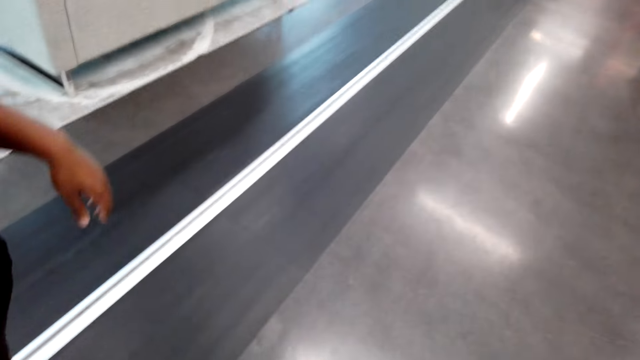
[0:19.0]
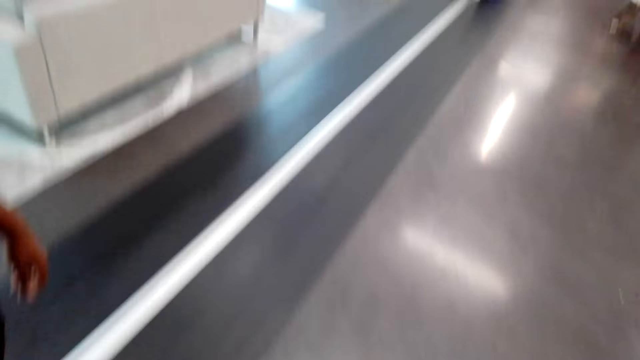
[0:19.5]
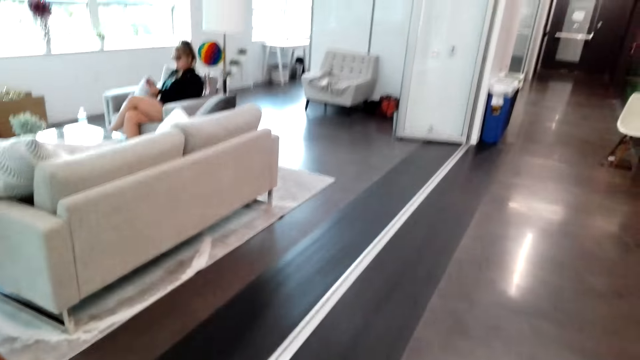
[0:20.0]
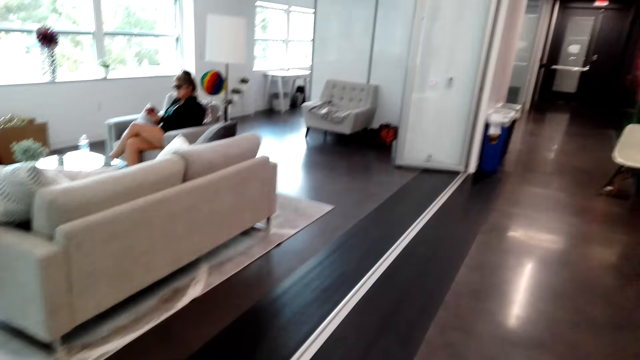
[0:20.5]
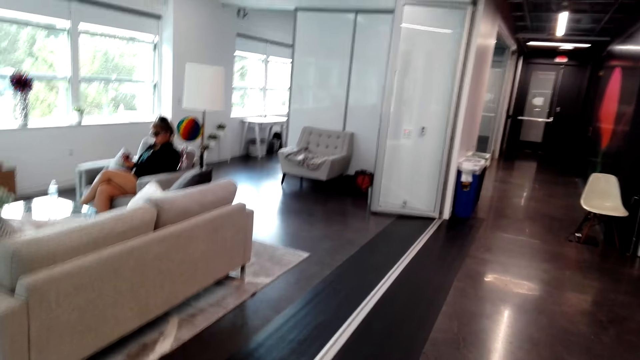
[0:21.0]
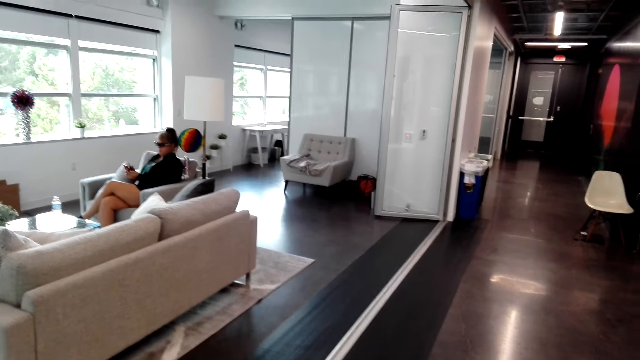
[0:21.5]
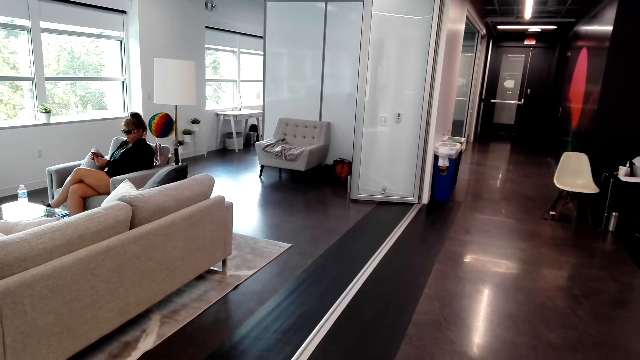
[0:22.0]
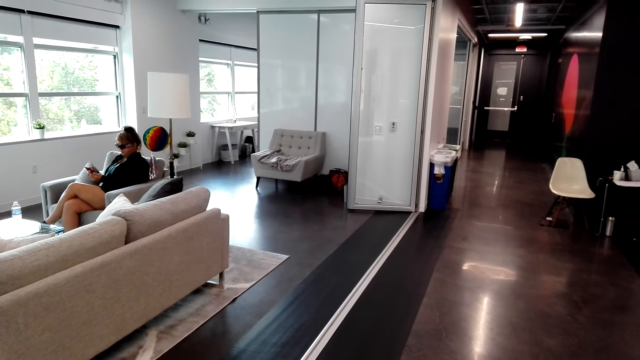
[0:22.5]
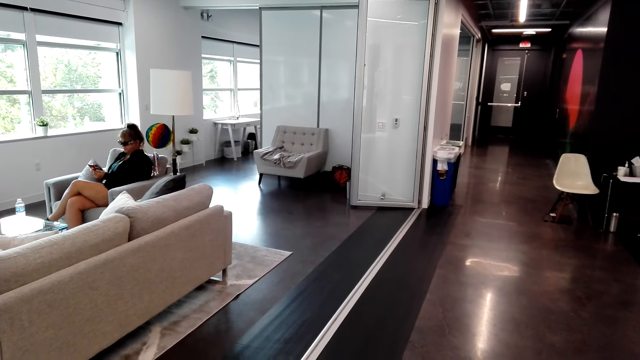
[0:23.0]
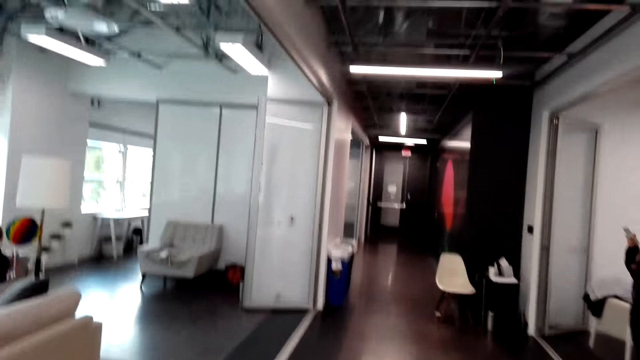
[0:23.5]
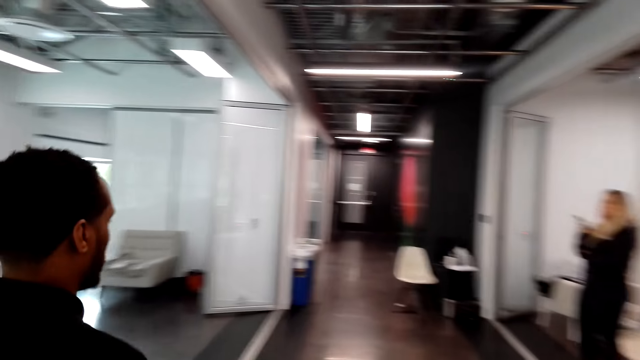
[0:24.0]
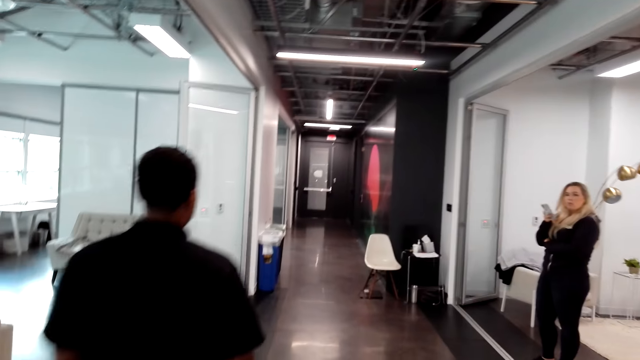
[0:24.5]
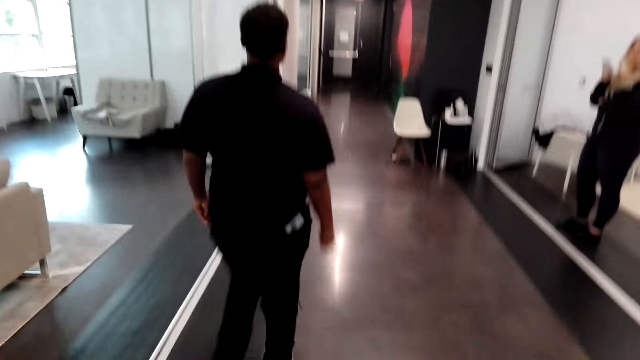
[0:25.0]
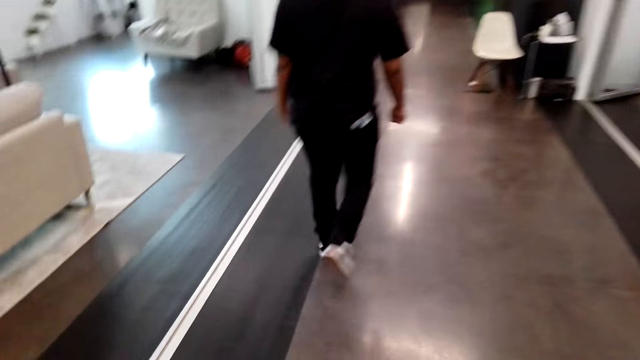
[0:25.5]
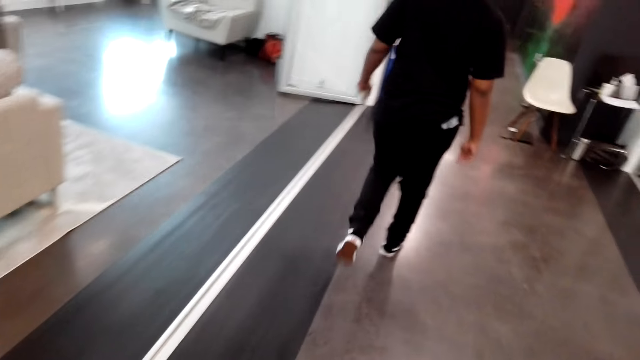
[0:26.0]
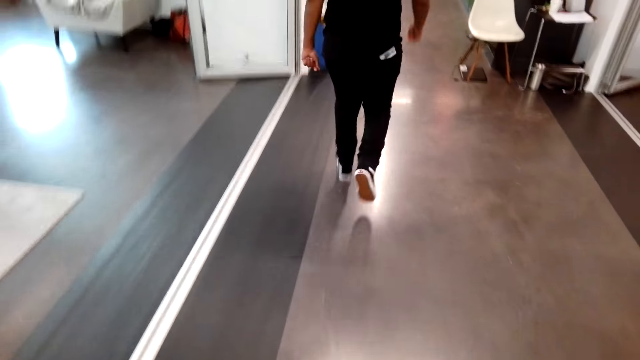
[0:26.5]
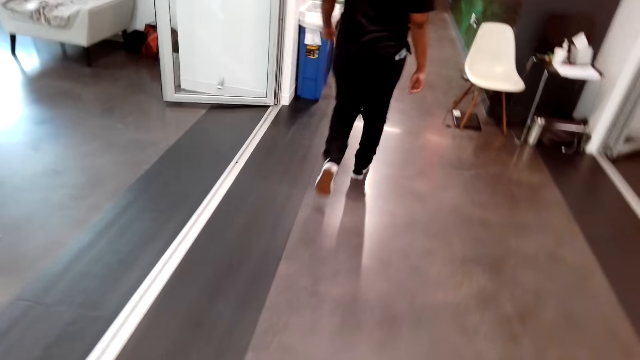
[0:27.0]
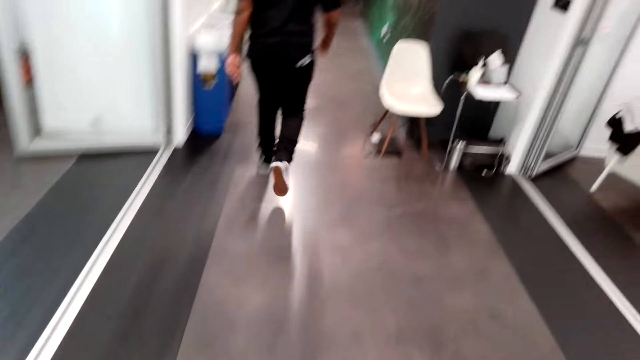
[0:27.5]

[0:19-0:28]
The camera wearer looks at the living room. A man walks away. The man walks towards the door. The camera wearer follows the man.

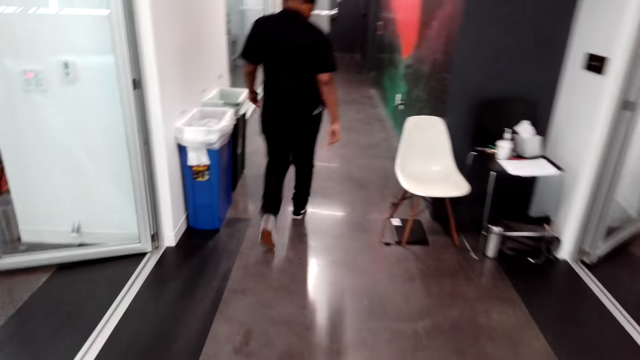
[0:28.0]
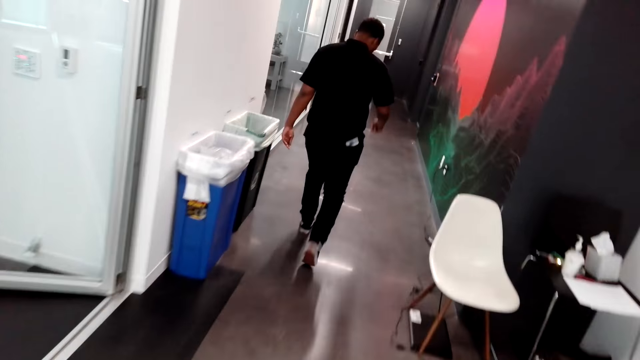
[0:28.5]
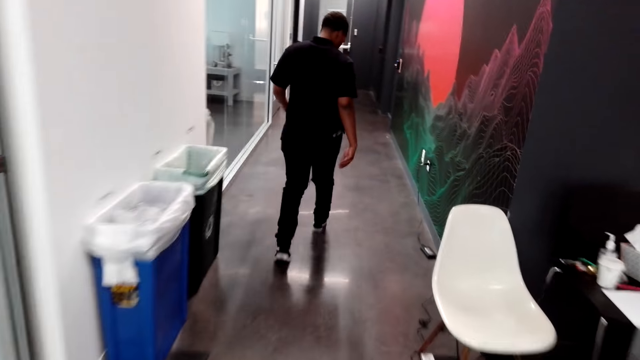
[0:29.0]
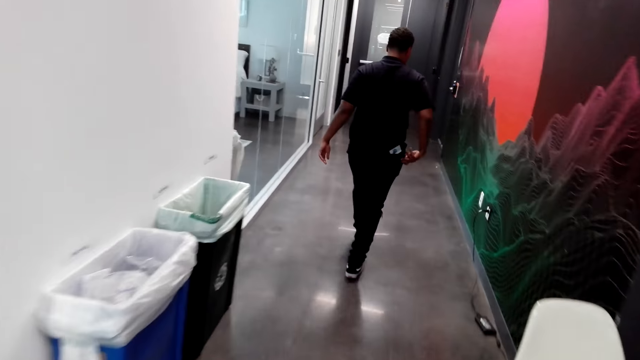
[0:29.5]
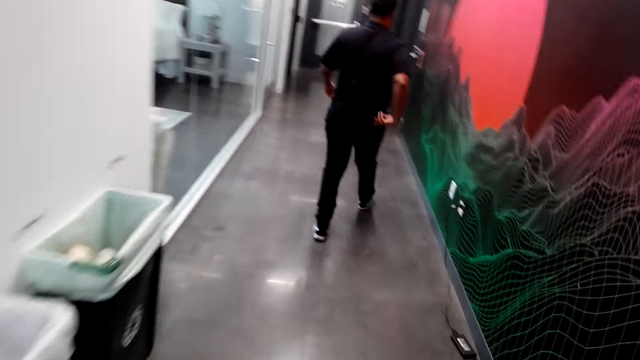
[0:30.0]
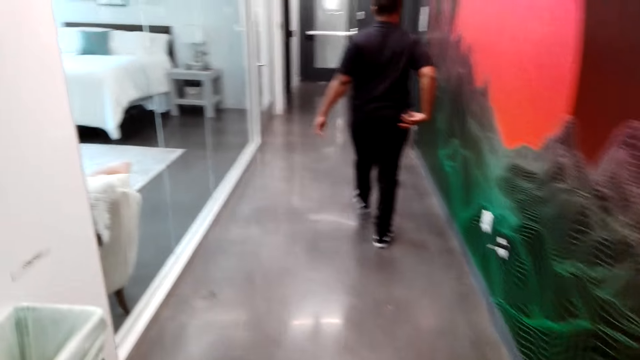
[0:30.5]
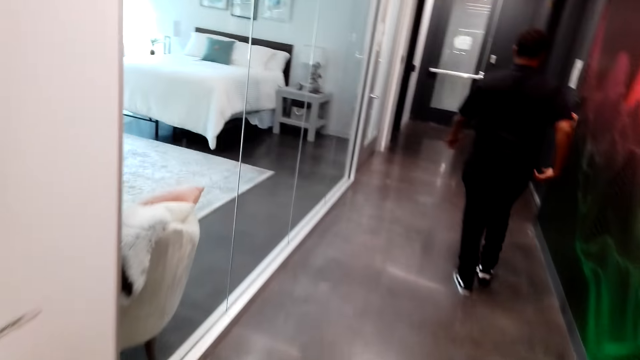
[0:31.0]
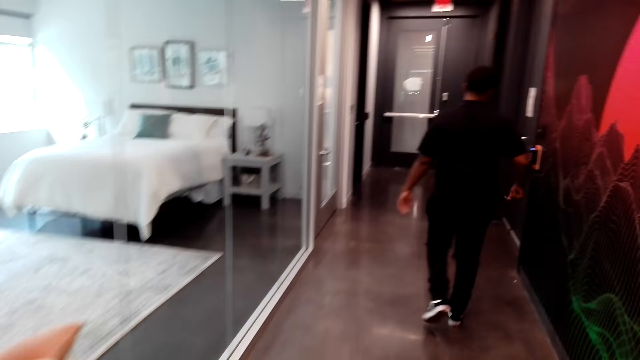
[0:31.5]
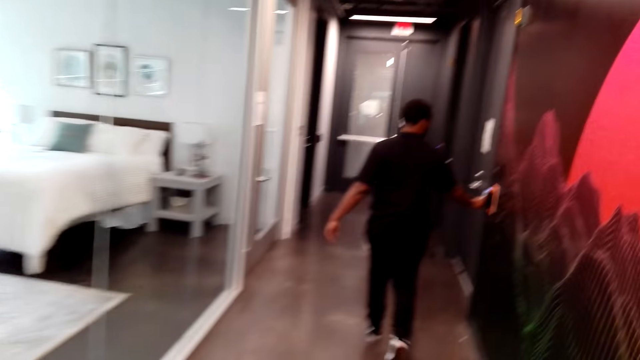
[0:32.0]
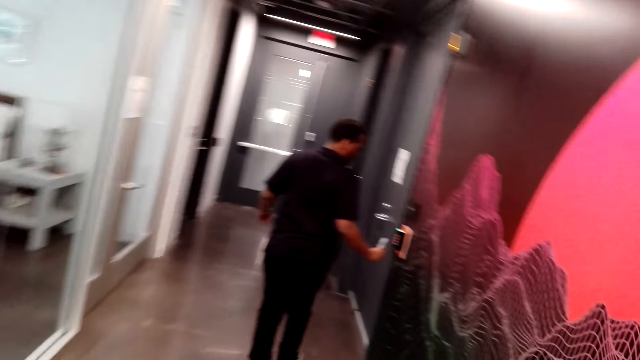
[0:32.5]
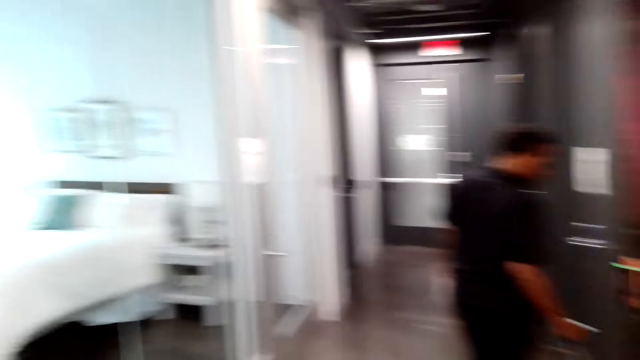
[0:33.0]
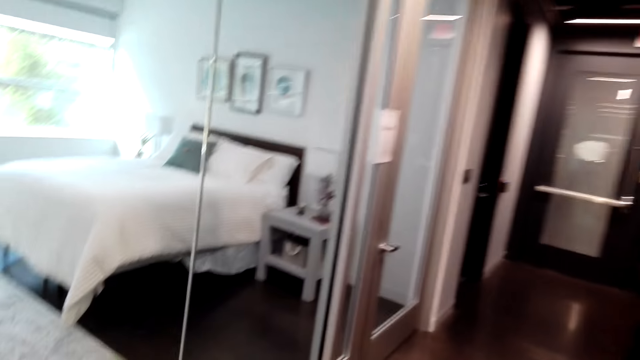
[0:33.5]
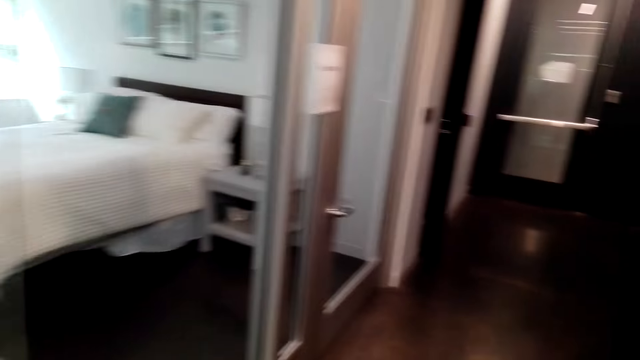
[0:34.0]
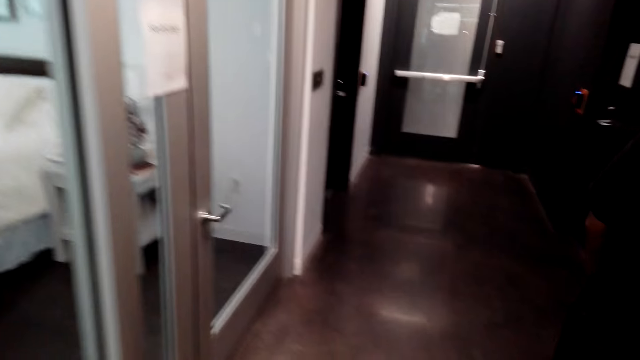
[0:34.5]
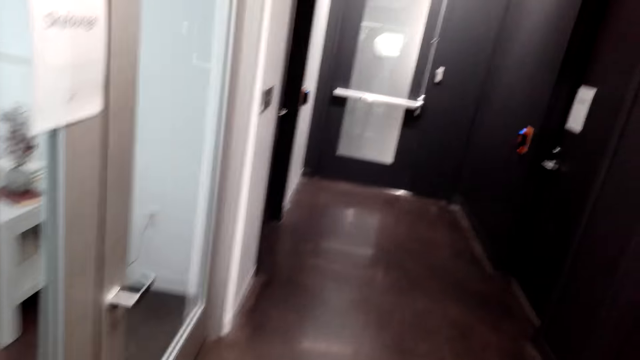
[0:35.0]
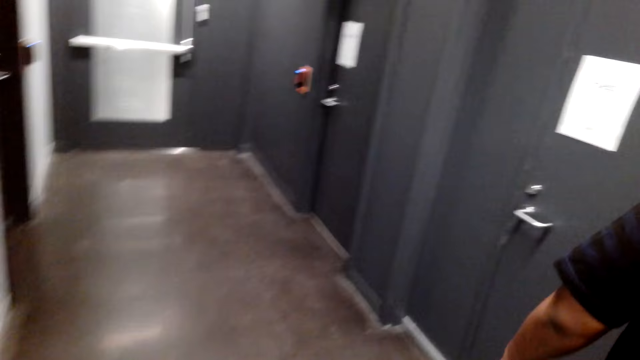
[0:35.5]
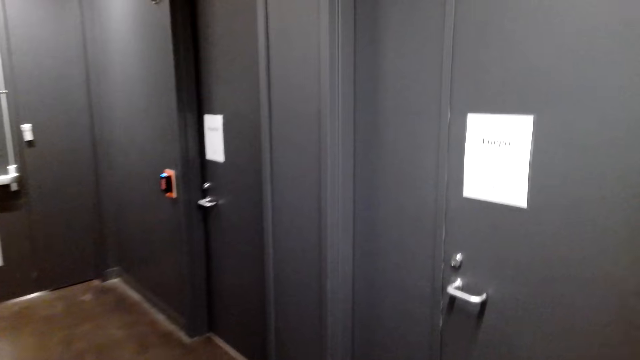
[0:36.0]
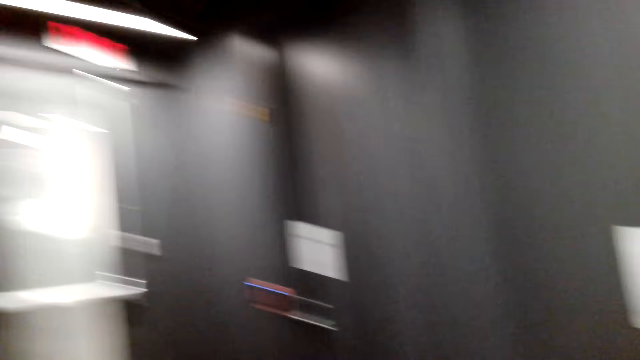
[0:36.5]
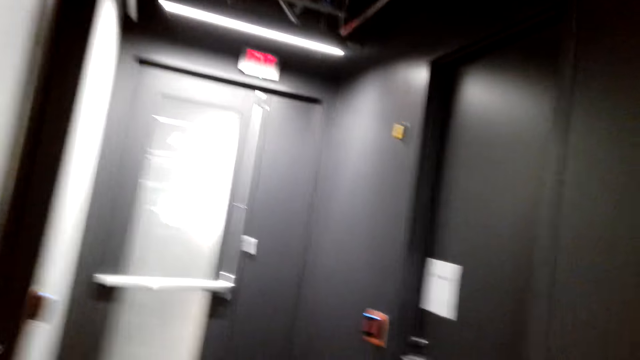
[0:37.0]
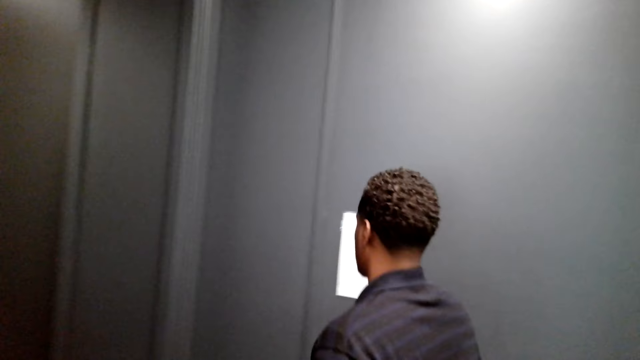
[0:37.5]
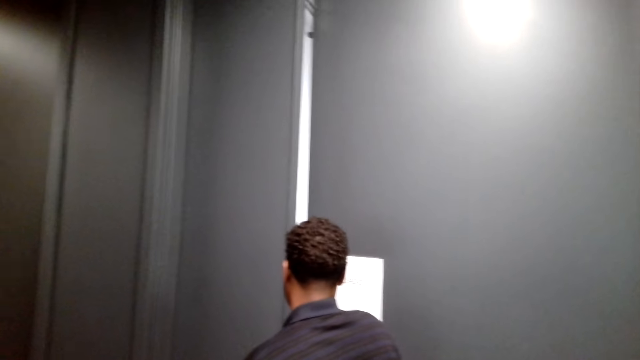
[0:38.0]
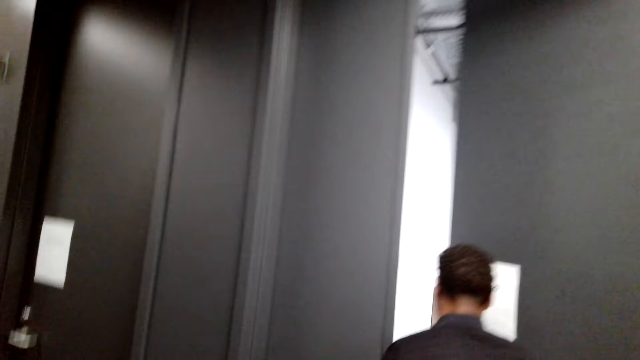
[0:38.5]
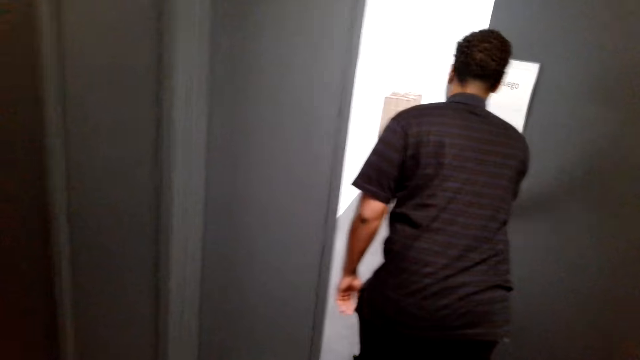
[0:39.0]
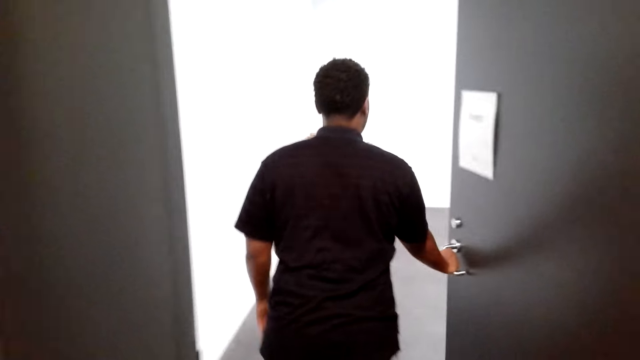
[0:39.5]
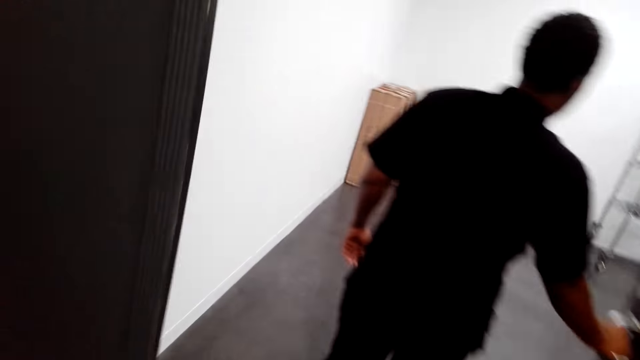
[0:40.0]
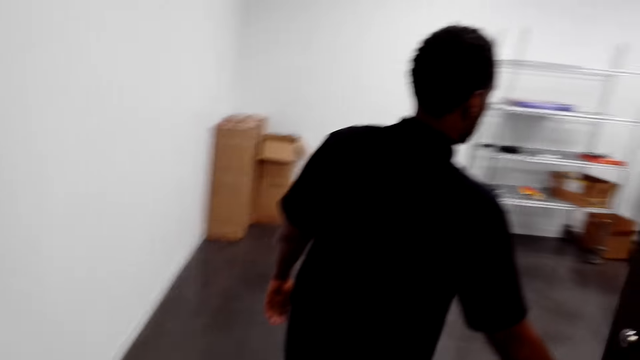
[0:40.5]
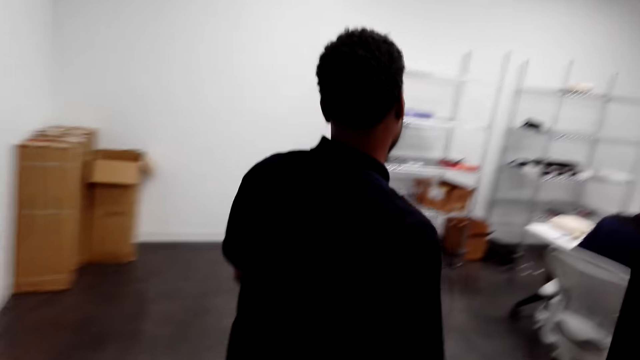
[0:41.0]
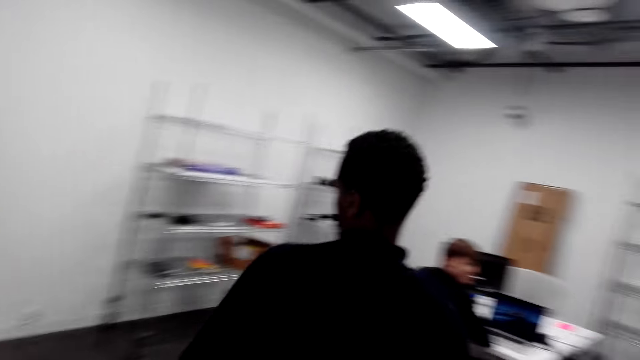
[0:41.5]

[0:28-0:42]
The man walks on the corridor. The camera wearer walks on the corridor. The man removes the security pass. The camera wearer follows the man. They follow the man again. The man taps the security pass on the door. The camera wearer walks behind the man. The man opens the door. The camera wearer looks around. The man enters the room. The camera wearer enters the room.
